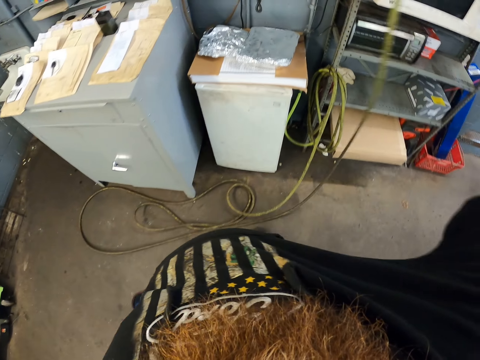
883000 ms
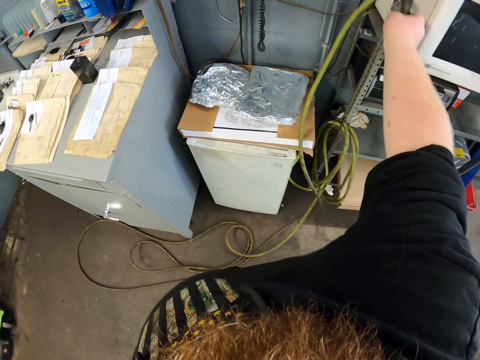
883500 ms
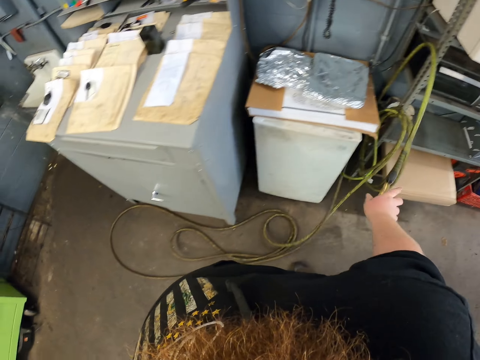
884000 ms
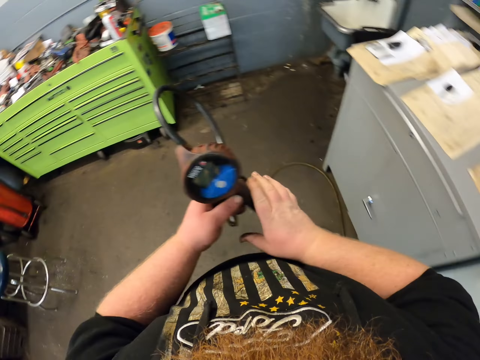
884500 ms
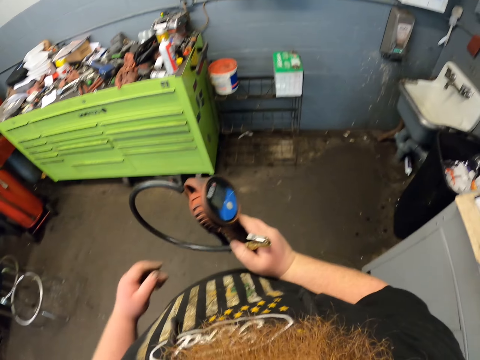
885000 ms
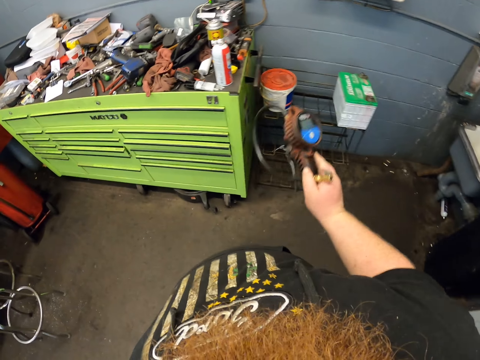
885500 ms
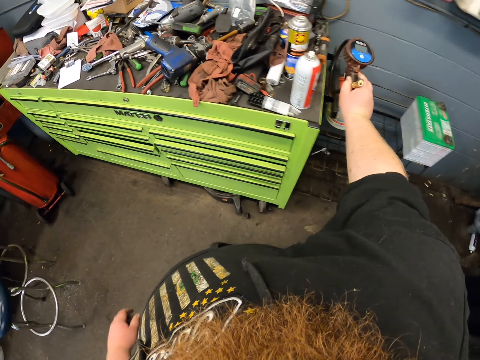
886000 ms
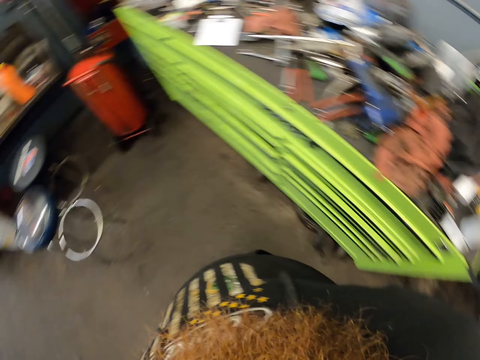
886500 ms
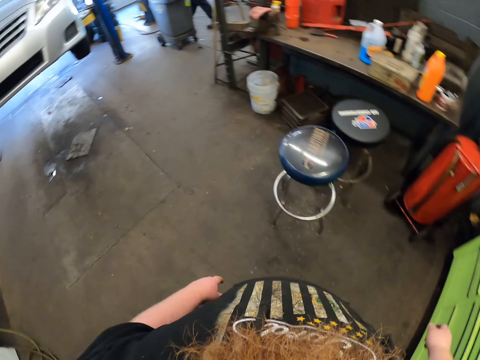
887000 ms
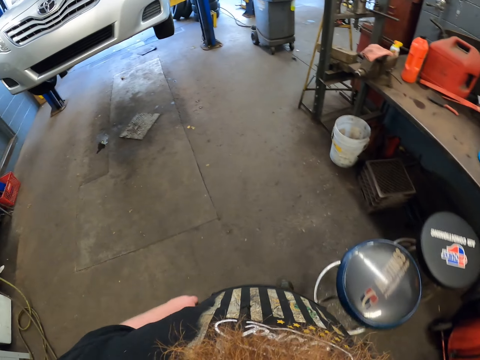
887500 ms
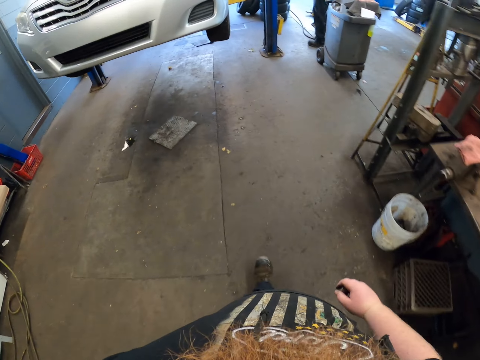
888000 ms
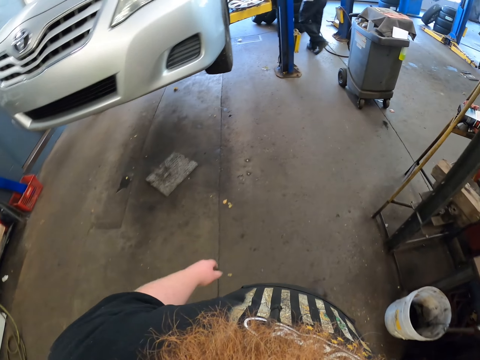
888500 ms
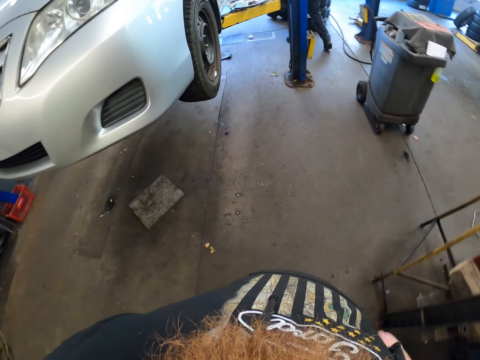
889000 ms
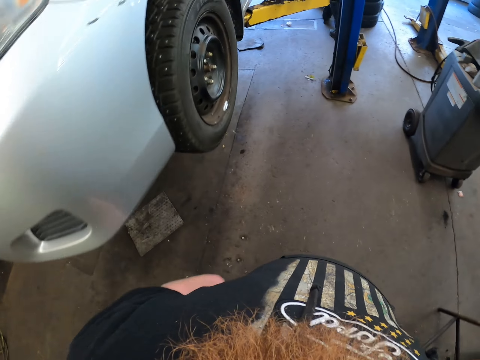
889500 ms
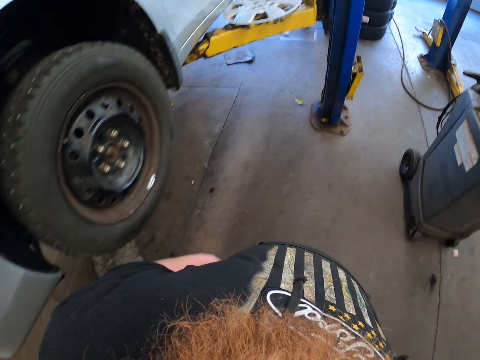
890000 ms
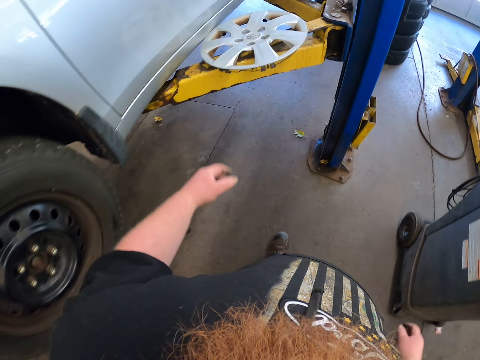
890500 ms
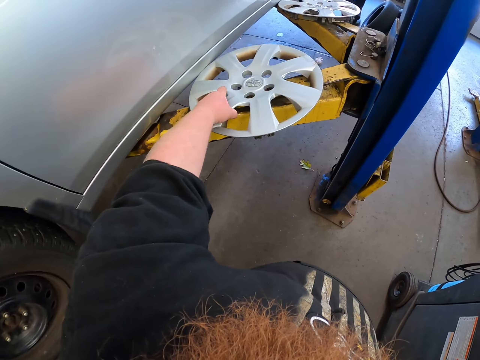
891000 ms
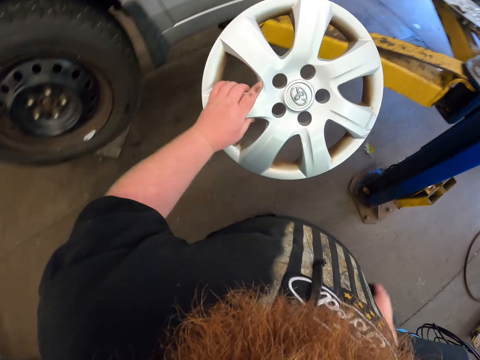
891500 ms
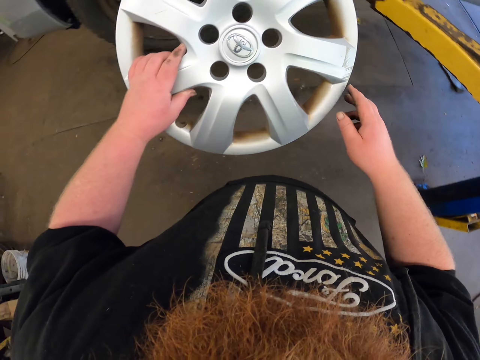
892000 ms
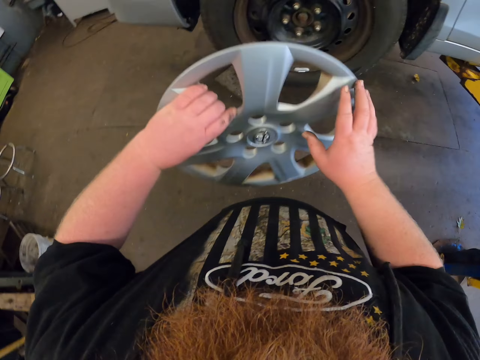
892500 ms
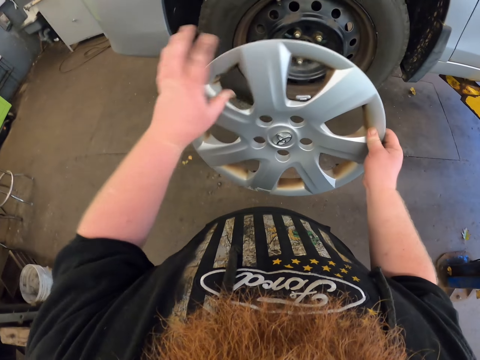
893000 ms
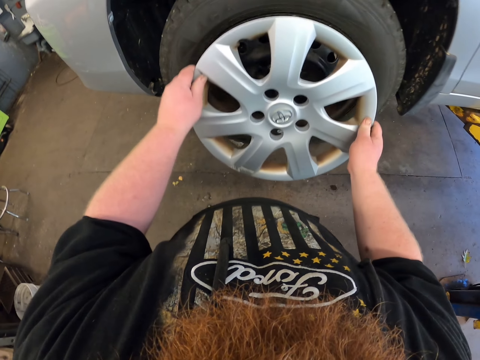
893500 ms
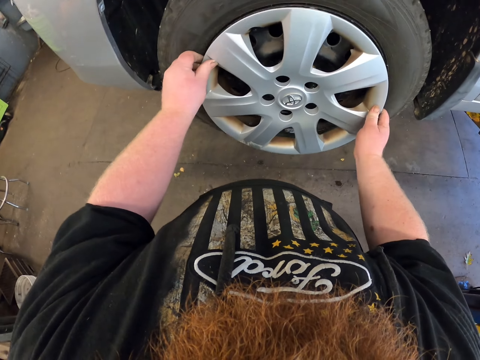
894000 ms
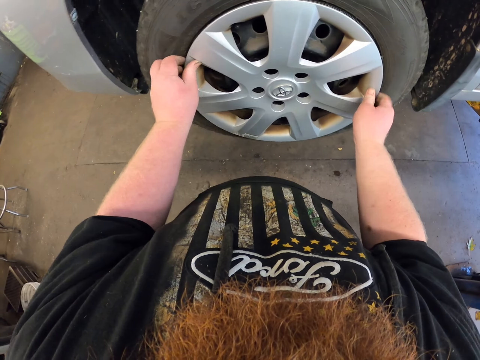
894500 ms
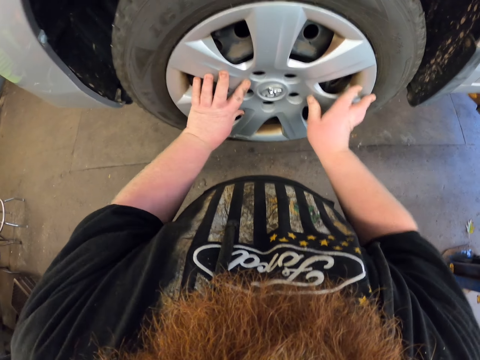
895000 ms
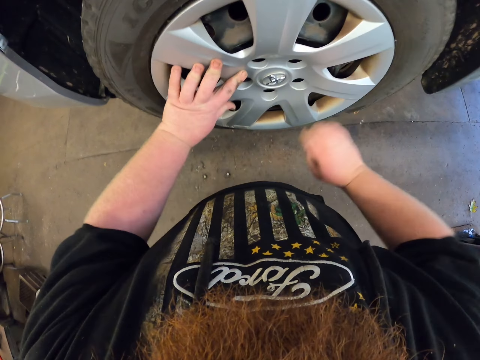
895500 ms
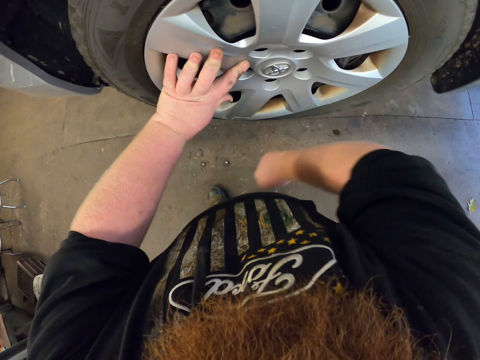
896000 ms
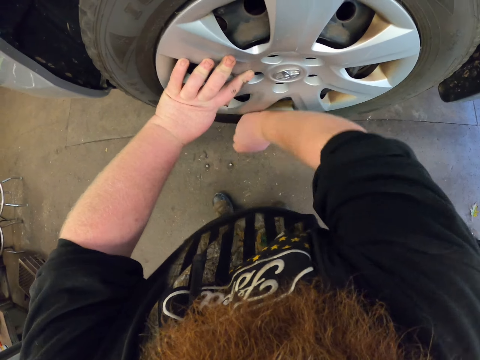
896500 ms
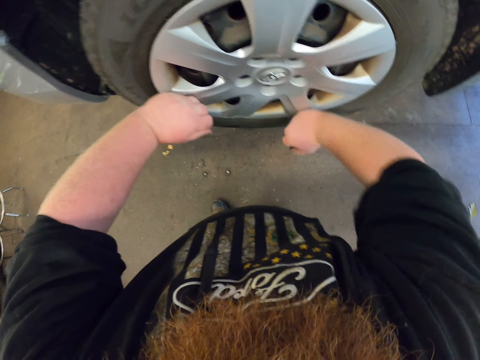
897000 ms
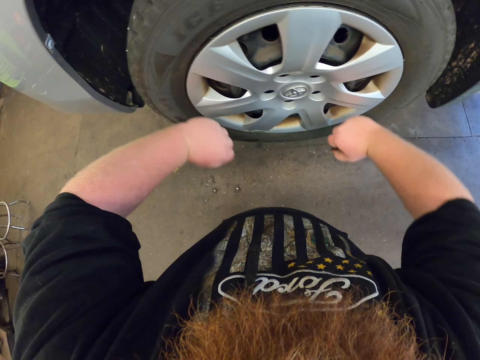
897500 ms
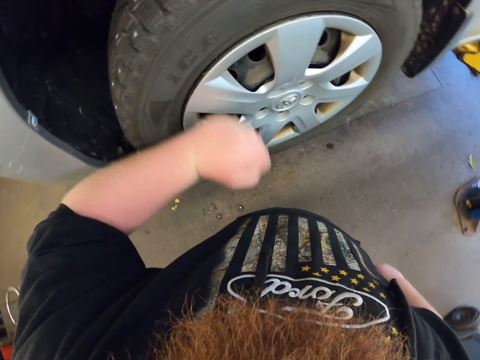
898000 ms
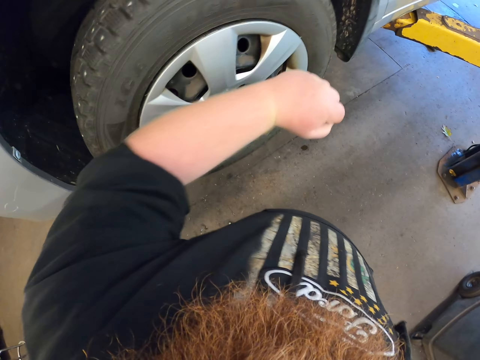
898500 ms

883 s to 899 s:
The camera wearer hangs the cable on a metal rod. They pass the air pump to the left hand. They put the air pump in the cabinet holder on top of the shelf. They walk towards the car in the garage. A man walks in the workshop. The camera wearer picks up a rim or wheel cape. They rotate the rim. They put the rim in the wheel hub. They press the rim. They hit the rim with the hands. They balance the wheel cape with the hand.

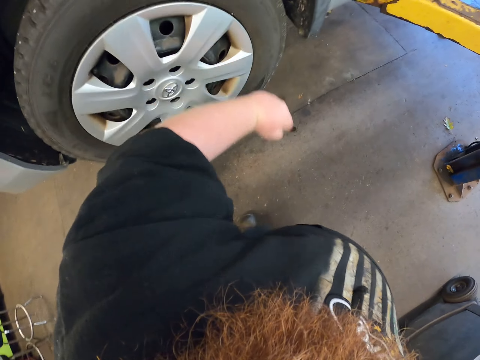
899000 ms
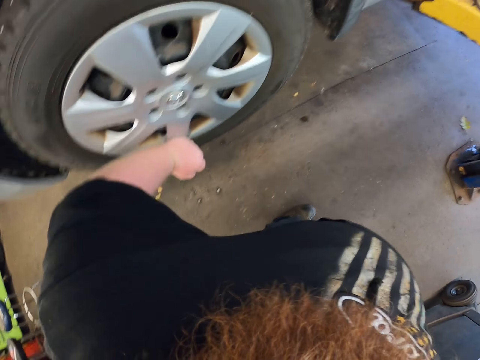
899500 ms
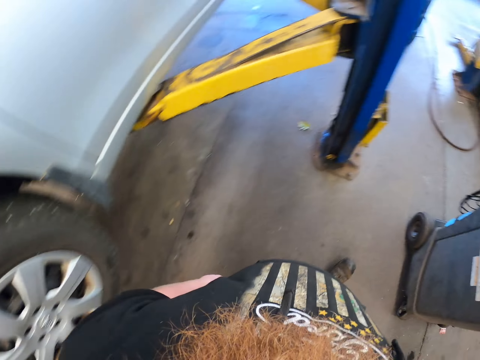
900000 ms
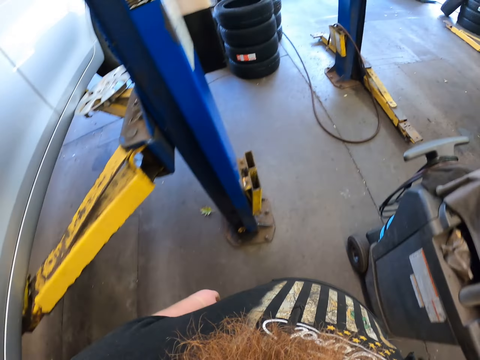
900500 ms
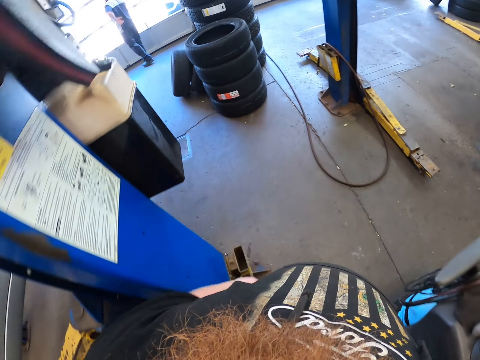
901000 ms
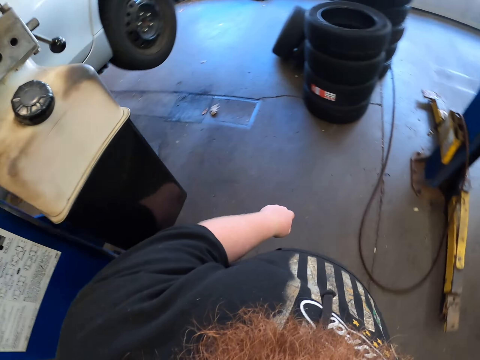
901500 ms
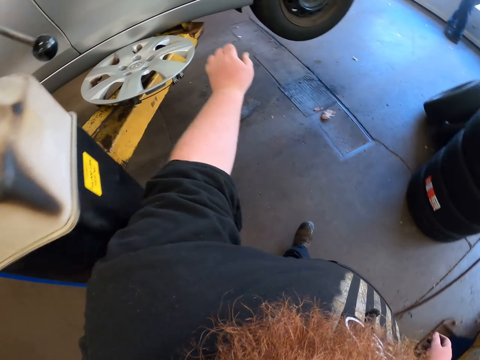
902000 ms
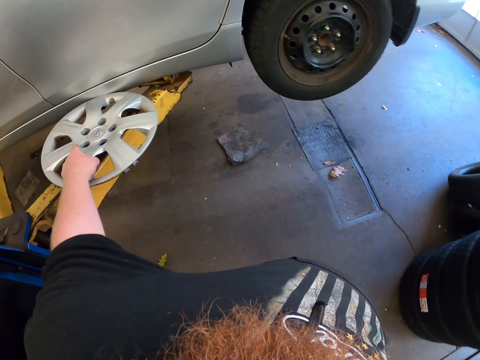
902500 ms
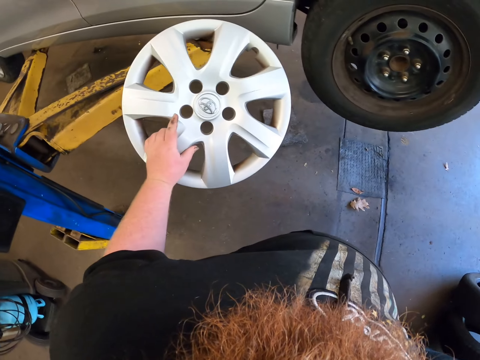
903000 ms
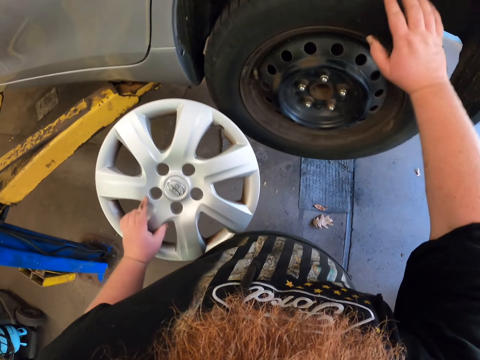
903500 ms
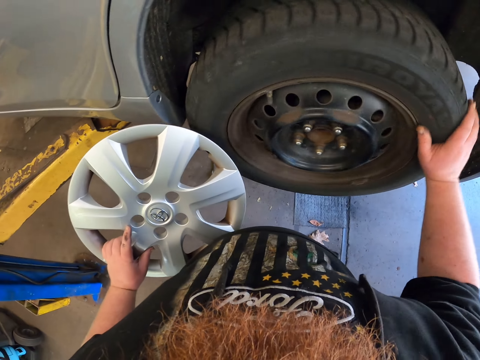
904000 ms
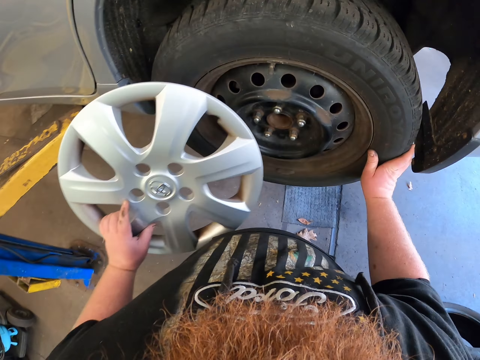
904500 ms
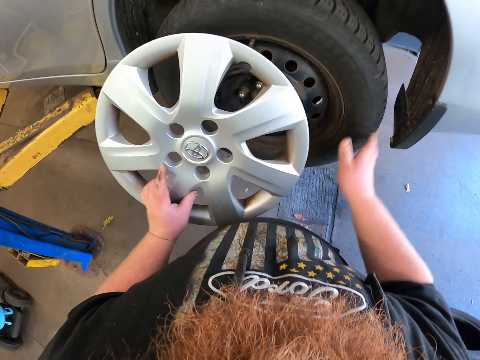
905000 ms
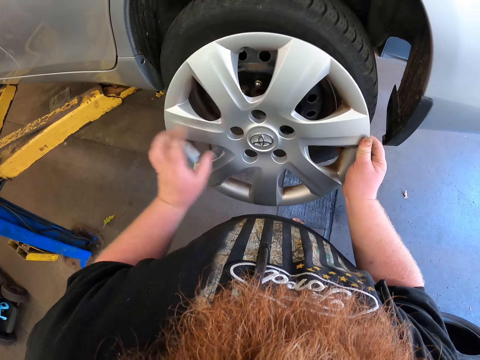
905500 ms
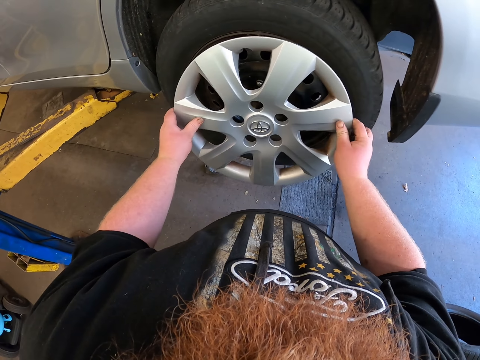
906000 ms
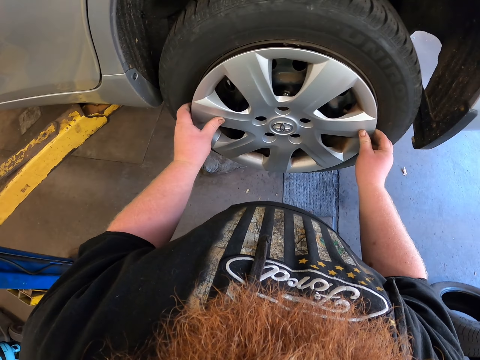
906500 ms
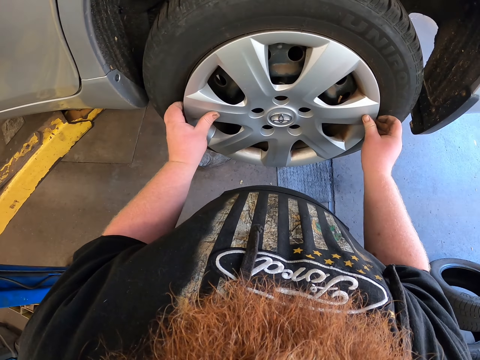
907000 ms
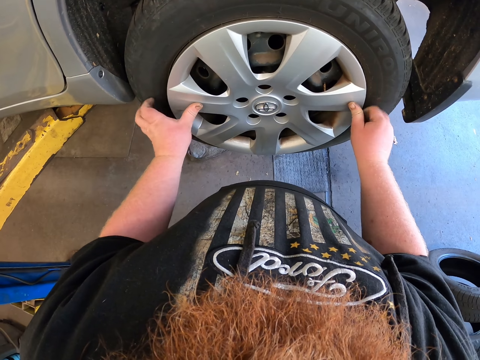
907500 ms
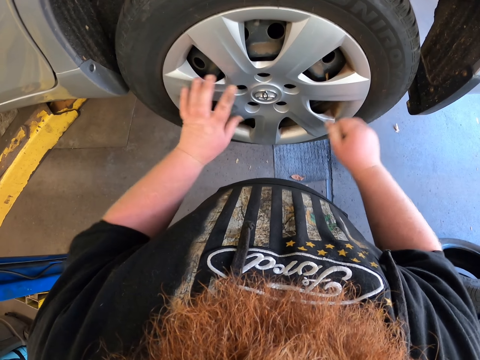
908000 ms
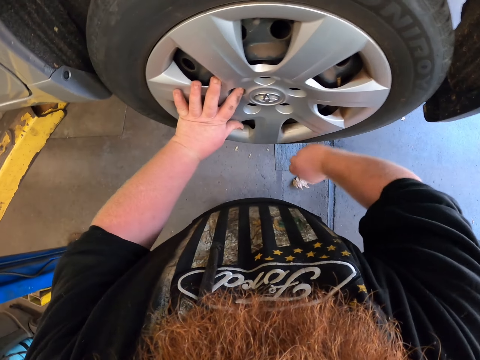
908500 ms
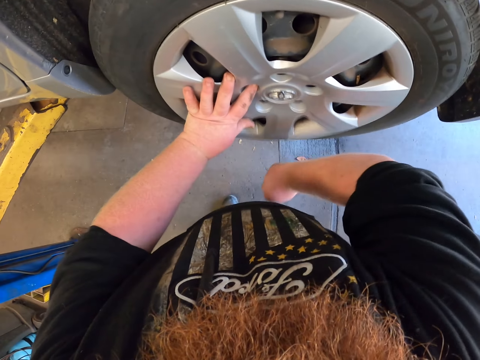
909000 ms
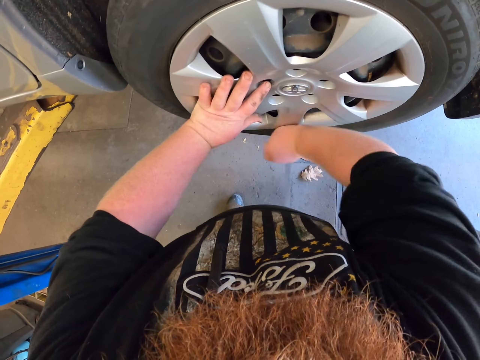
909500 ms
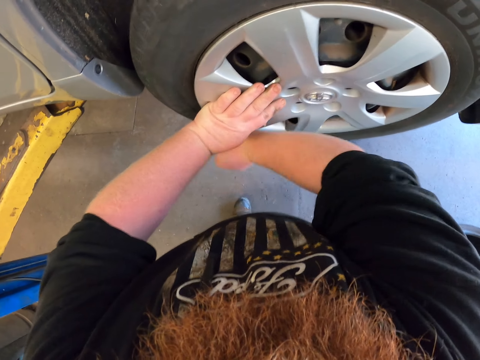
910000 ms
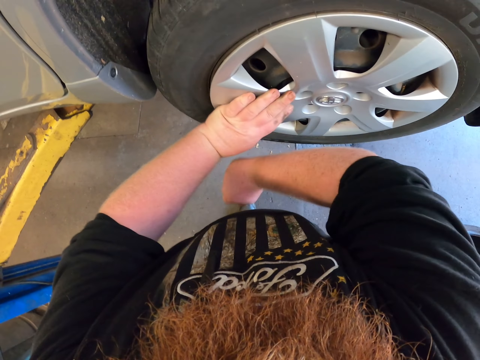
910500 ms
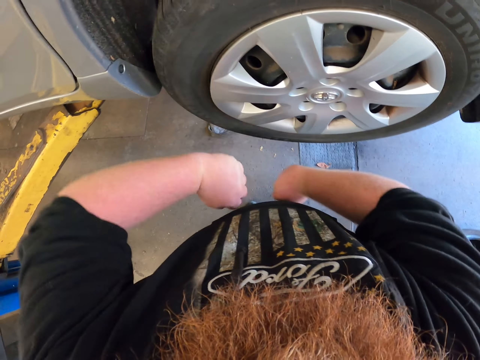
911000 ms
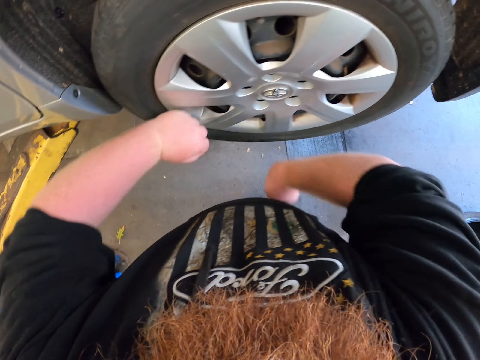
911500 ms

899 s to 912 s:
The camera wearer walks near the car in the garage. They pick up a rim or wheel cape. They rotate the wheel rim. They hold the rim with both hands. They put the rim in the wheel hub. They hit the rim with the hands. They balance the wheel cape with the hand.
